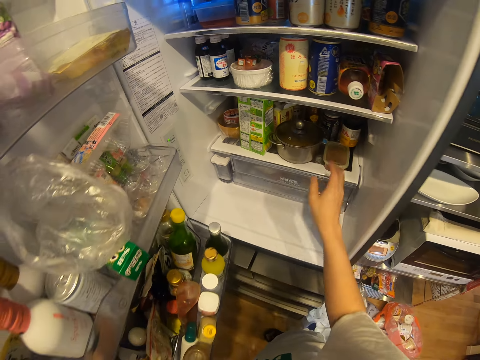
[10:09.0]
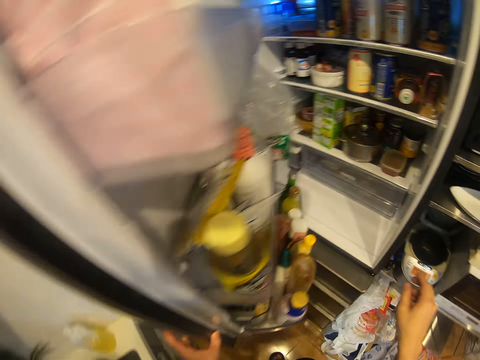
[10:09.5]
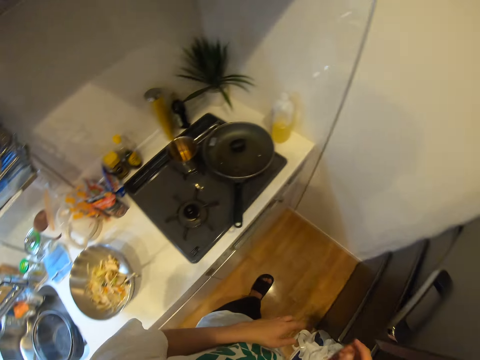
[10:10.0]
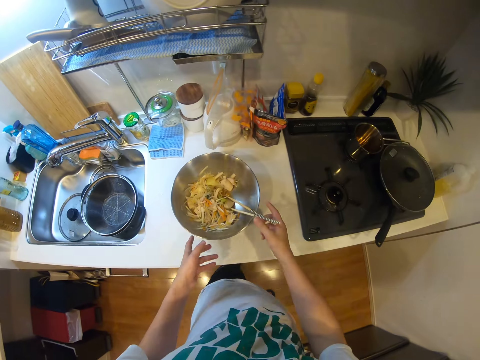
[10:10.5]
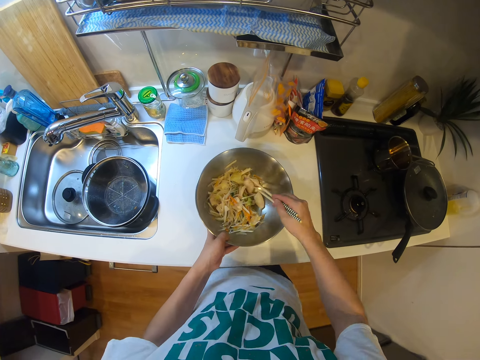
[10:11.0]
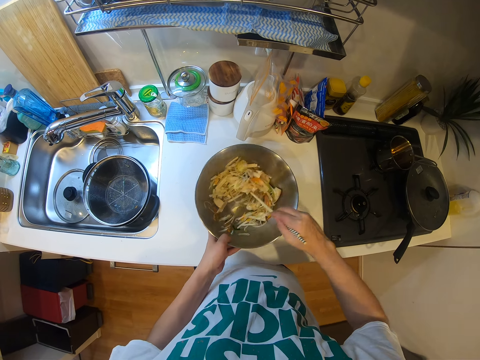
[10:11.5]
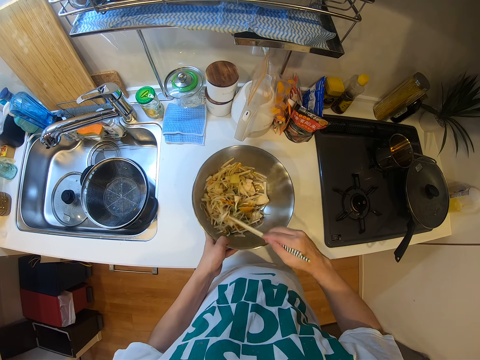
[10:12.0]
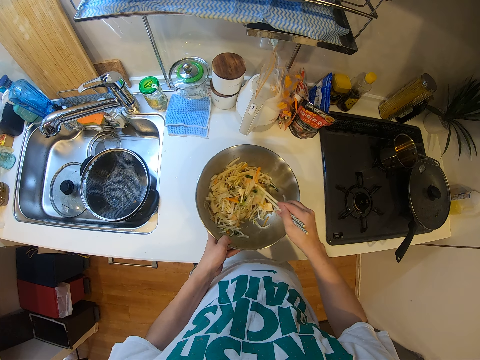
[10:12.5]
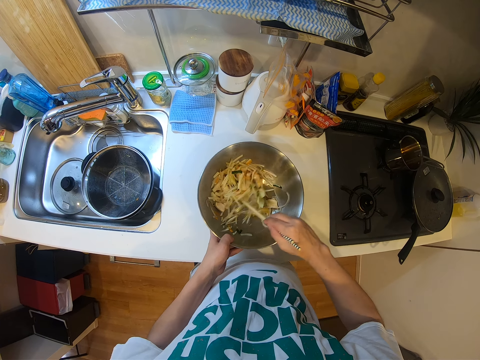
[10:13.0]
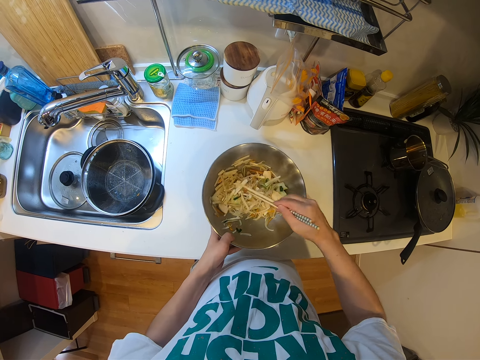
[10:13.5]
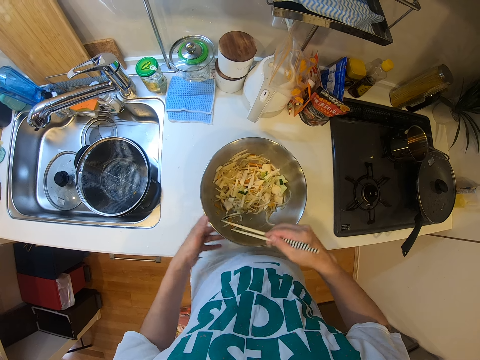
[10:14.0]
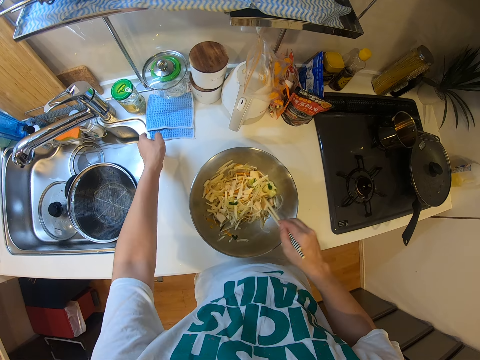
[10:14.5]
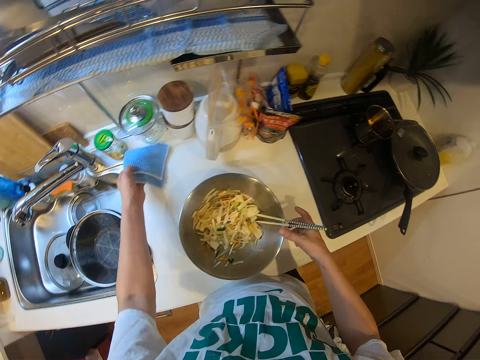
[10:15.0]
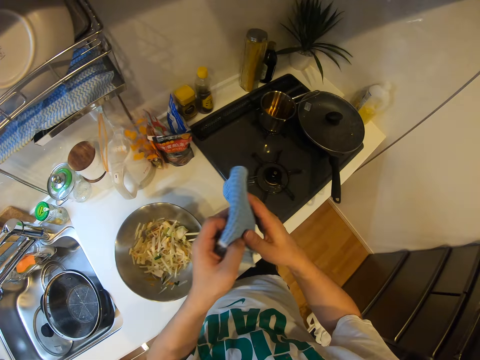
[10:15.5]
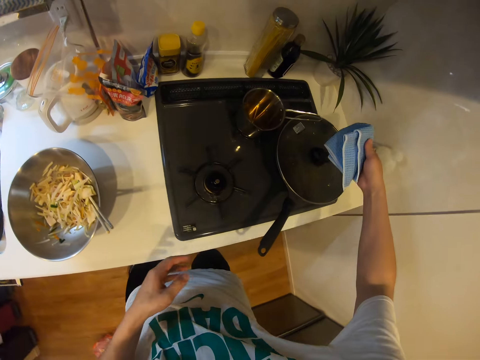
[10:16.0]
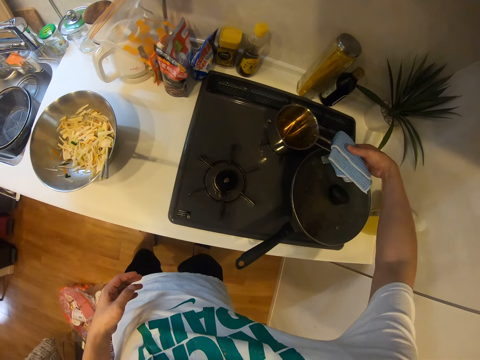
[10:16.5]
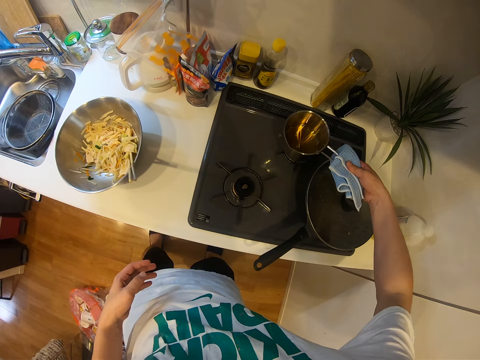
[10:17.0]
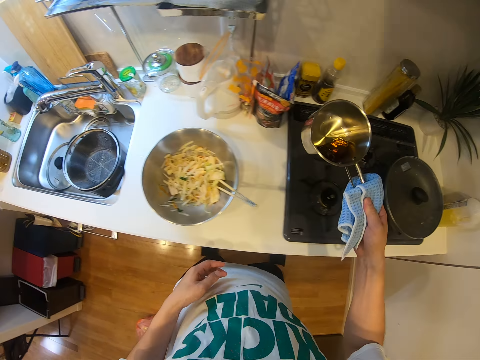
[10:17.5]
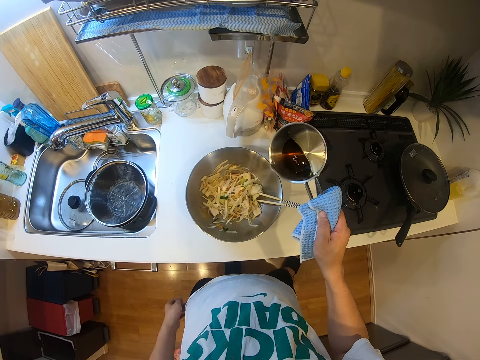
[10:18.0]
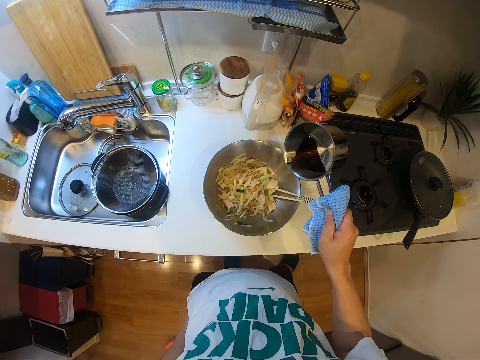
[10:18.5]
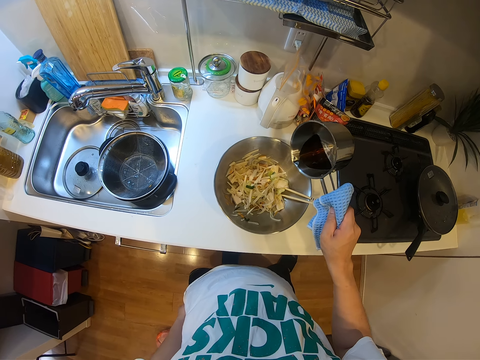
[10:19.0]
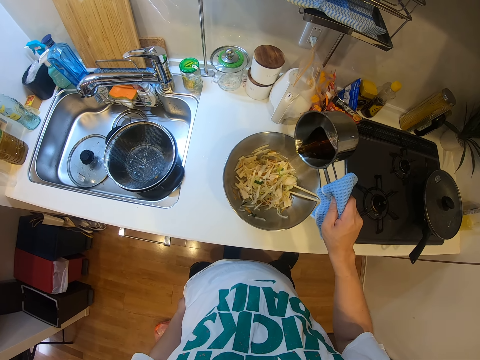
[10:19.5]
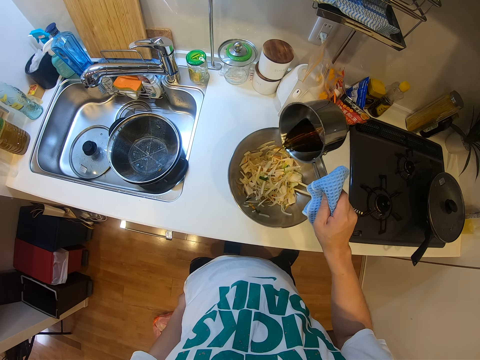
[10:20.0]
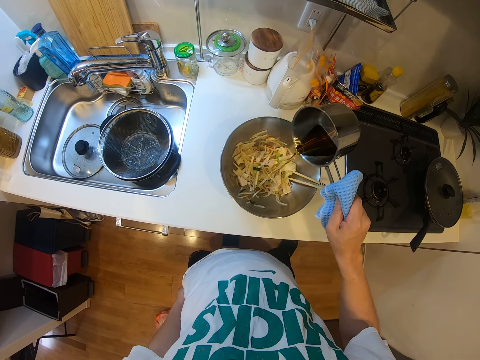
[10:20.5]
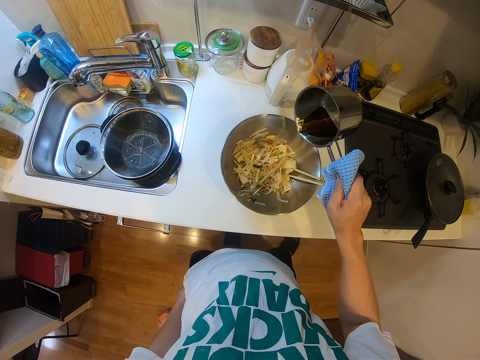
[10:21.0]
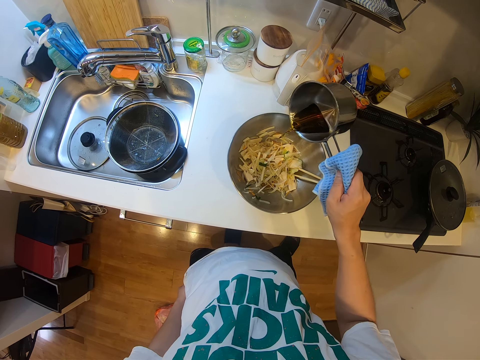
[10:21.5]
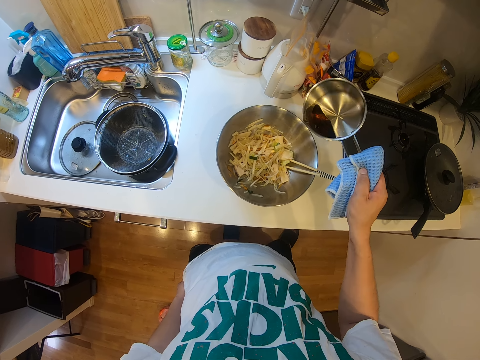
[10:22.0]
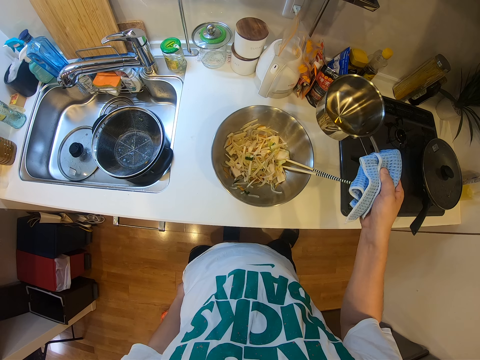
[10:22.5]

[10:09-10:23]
The camera wearer closes the refrigerator with his left hand. He stirs the spaghetti or salad in the container with the chopsticks in his right hand. He holds the container on the countertop with his left hand. He picks the sticks. He stirs the salad. He picks a cloth from the countertop with his left hand. He drops the chopsticks inside the container with his right hand. He passes the cloth from his left hand to his right hand. He picks the bowl or cooking pot from the cooker with the cloth in his right hand. He holds the cooking pot. He pours oil from the bowl into the container on the countertop with his right hand.

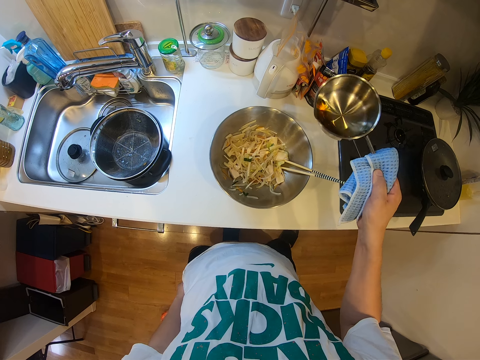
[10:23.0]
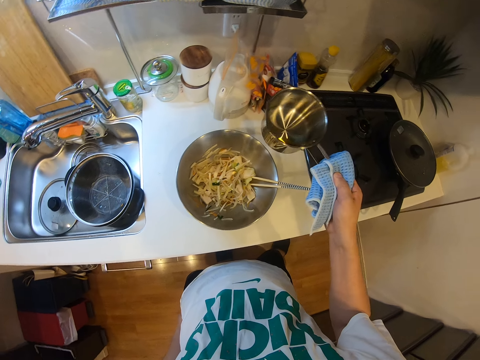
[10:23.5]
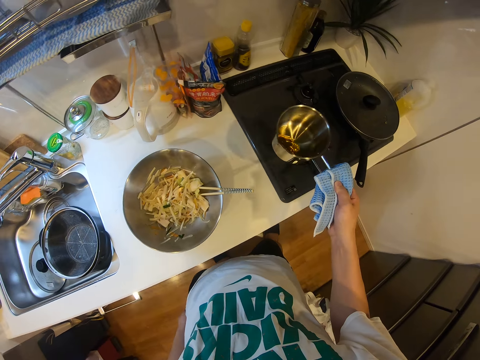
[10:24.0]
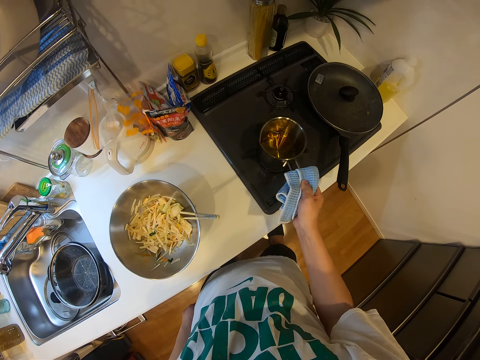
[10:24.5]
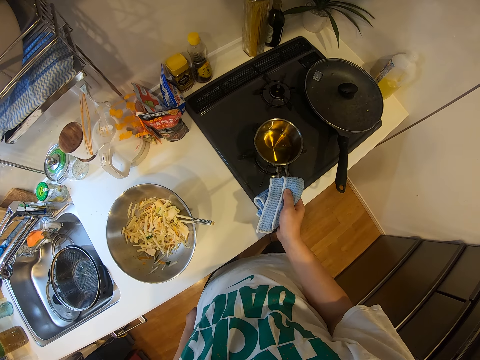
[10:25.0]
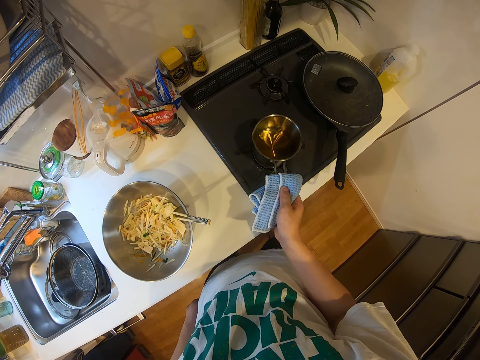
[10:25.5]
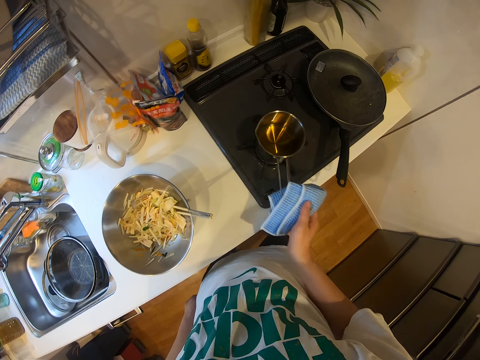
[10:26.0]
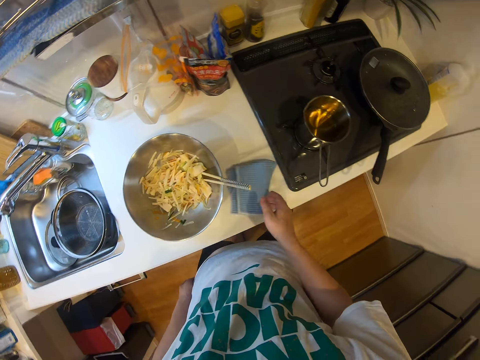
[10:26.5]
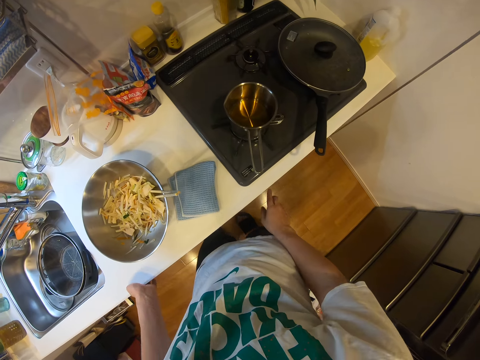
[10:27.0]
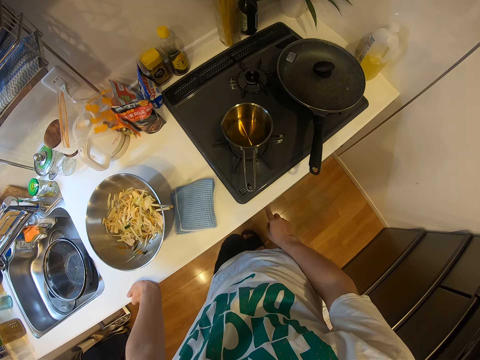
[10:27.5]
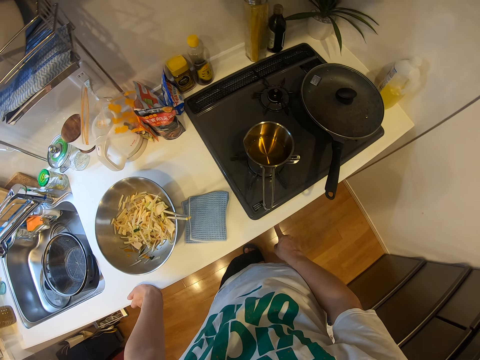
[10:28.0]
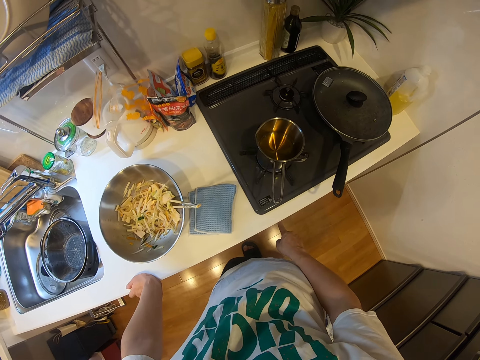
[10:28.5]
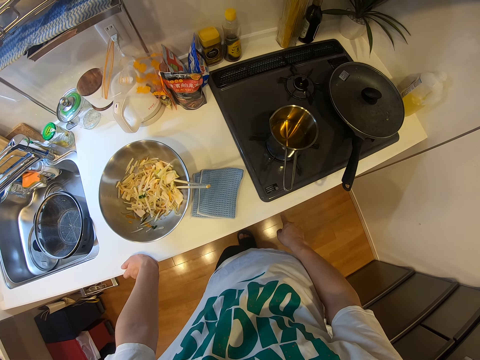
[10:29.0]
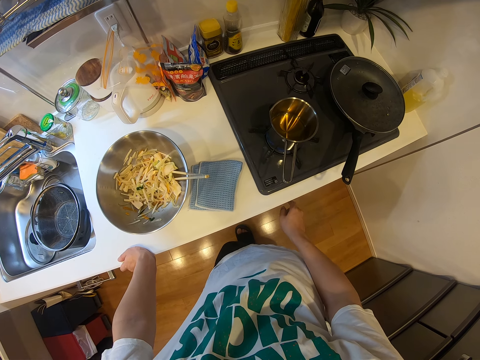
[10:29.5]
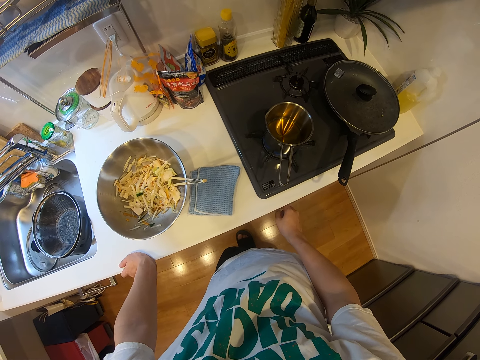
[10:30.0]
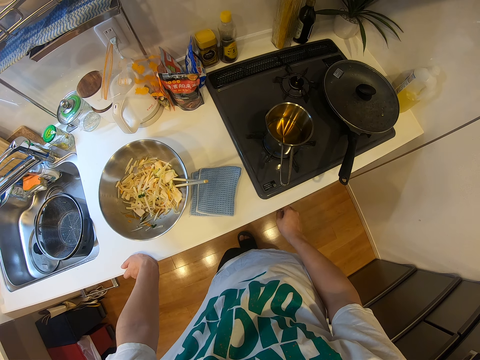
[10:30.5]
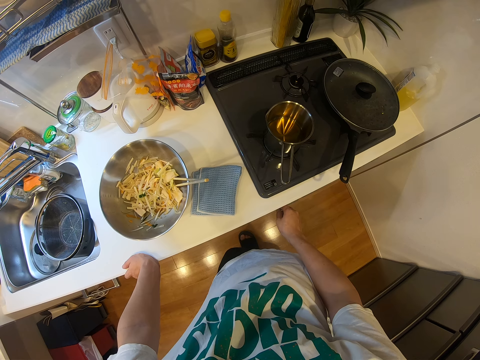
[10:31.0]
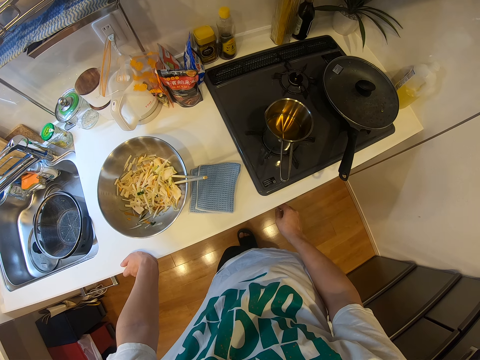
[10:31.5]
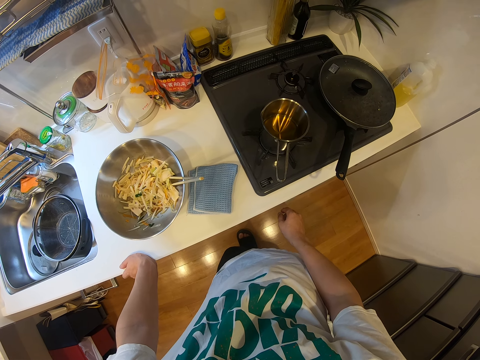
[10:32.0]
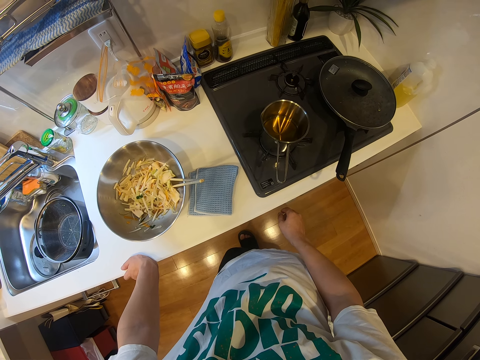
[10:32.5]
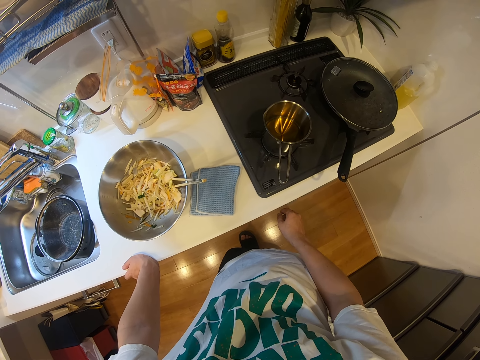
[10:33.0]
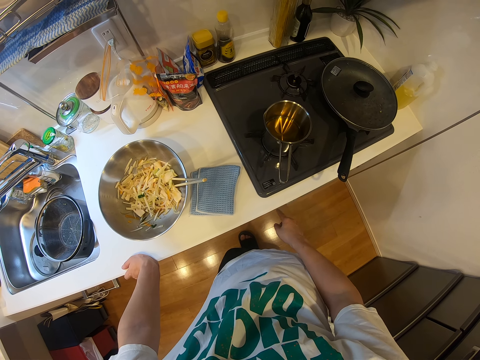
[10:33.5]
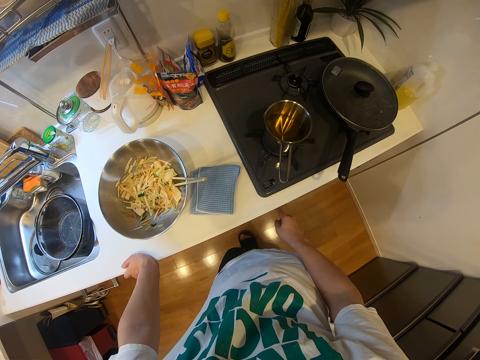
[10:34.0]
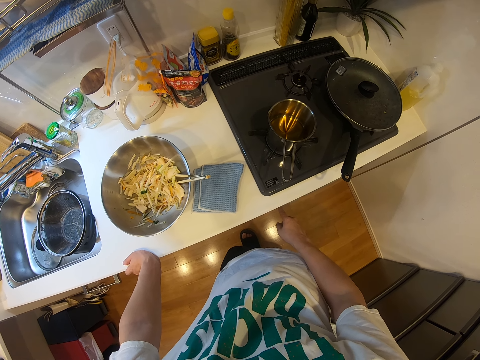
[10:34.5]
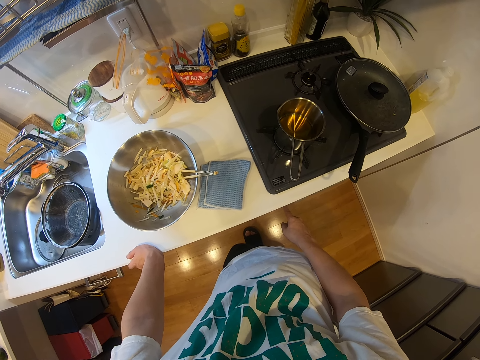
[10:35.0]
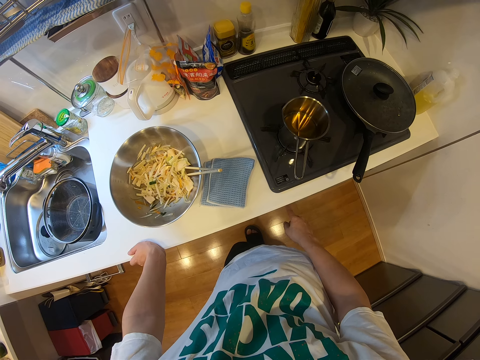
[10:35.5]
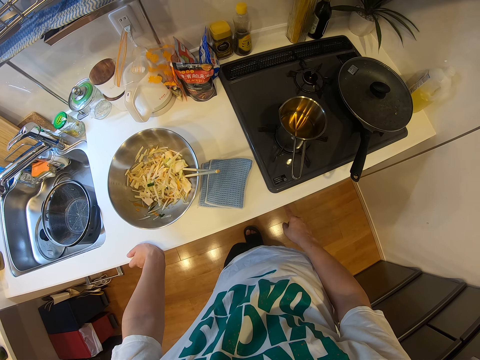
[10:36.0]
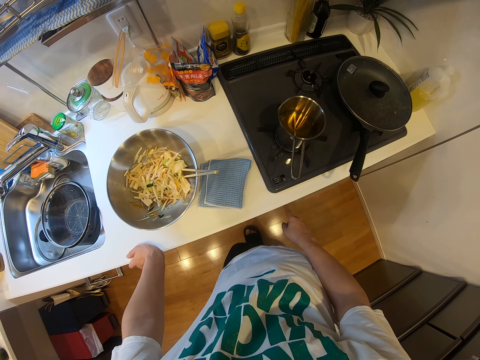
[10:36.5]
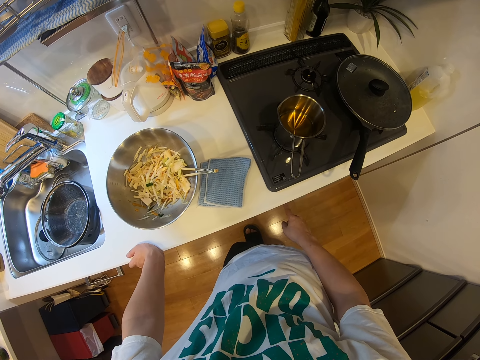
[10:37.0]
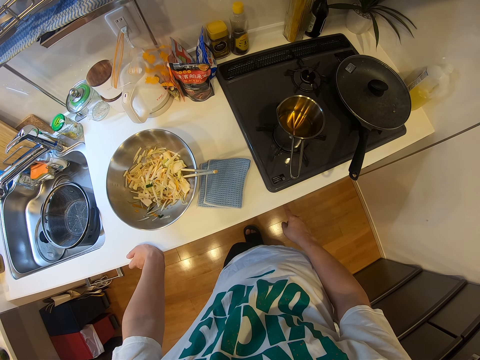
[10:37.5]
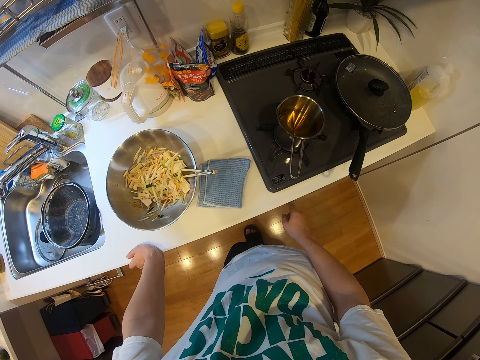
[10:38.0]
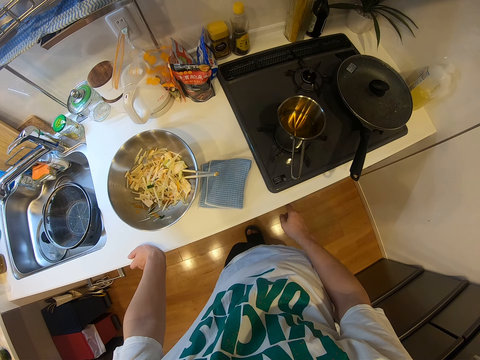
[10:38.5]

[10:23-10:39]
The camera wearer places the bowl on the countertop with the cloth in his right hand. He drops the cloth on the countertop with his right hand. He adjusts the cooker knob with his right hand. He stares. He stares again.
